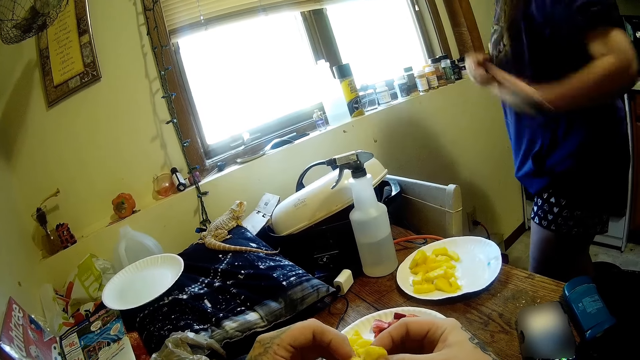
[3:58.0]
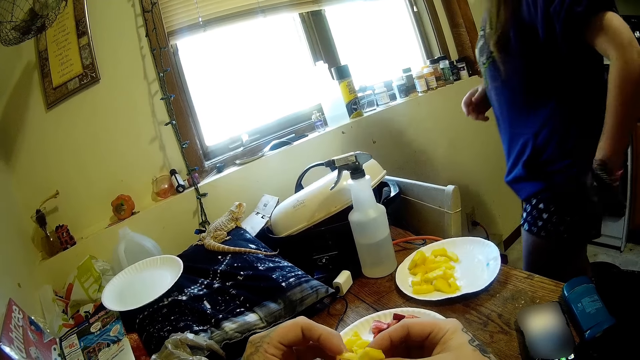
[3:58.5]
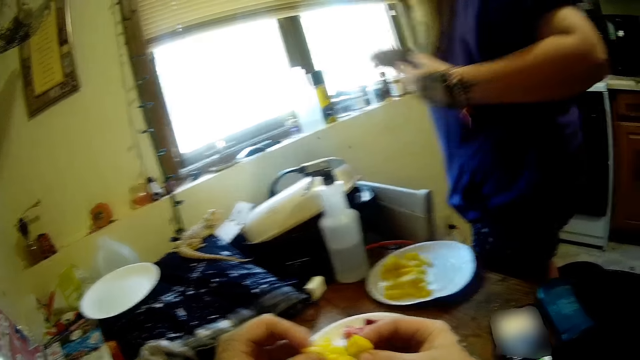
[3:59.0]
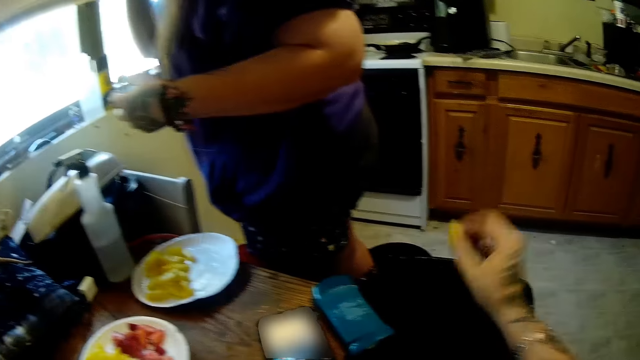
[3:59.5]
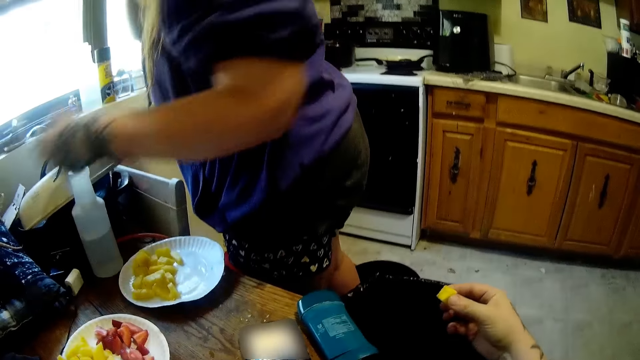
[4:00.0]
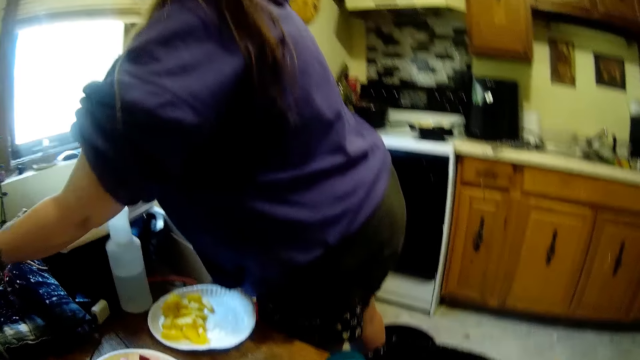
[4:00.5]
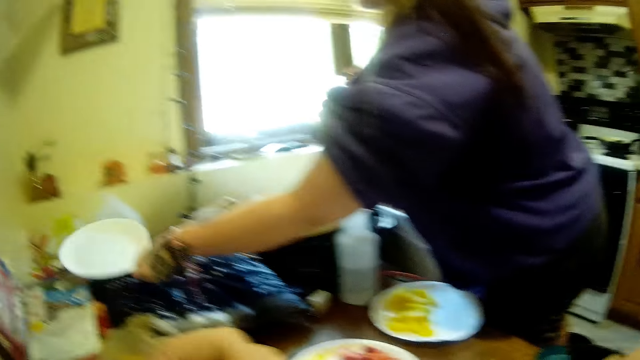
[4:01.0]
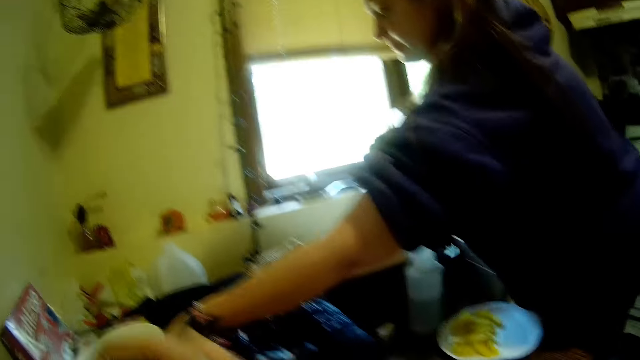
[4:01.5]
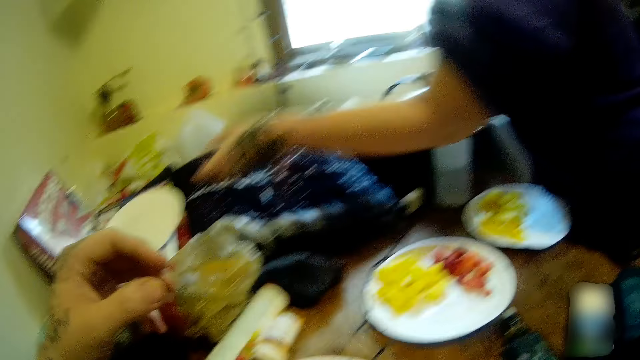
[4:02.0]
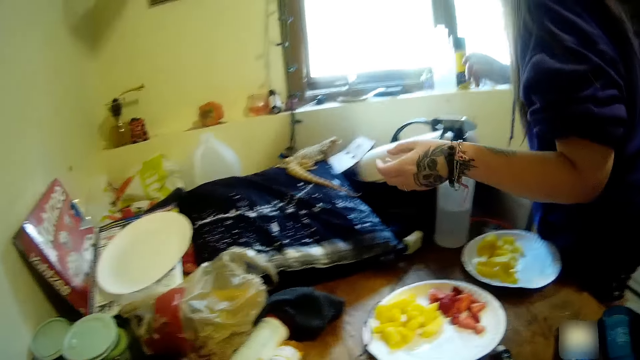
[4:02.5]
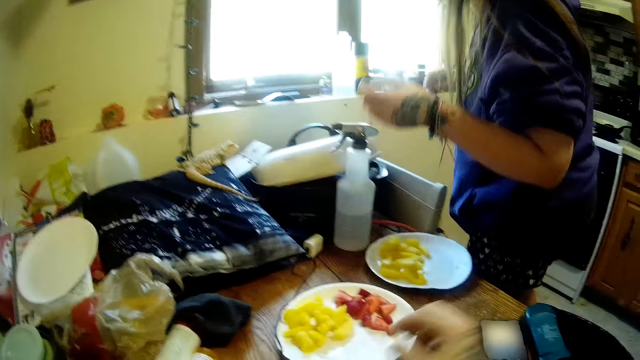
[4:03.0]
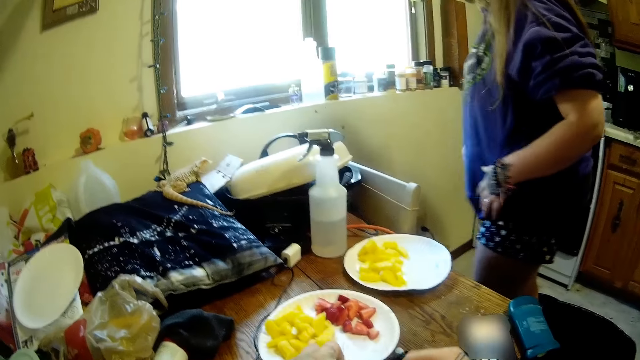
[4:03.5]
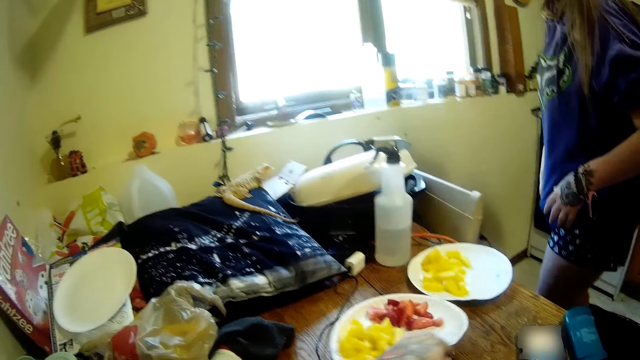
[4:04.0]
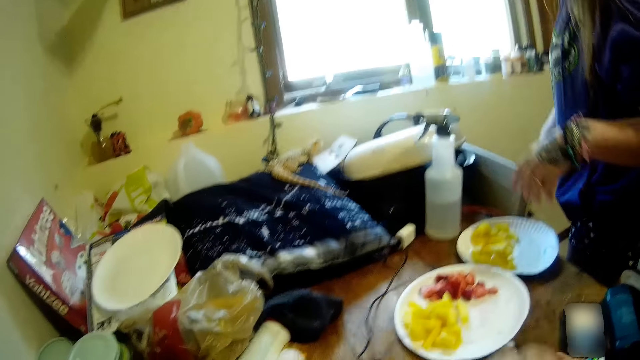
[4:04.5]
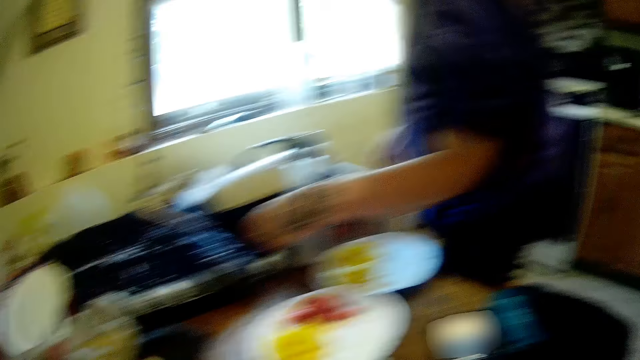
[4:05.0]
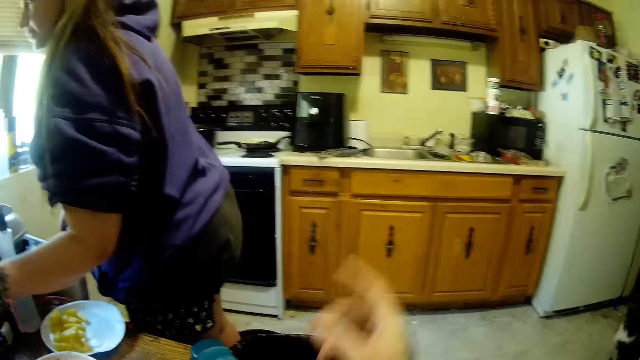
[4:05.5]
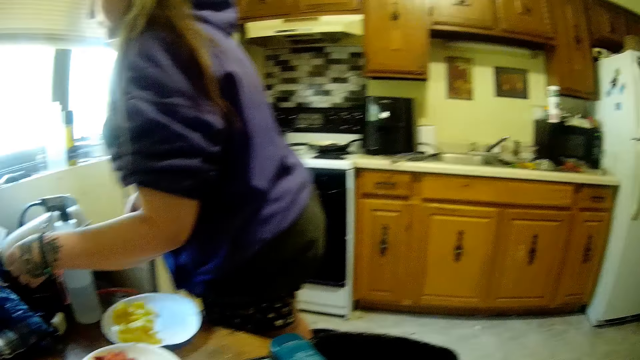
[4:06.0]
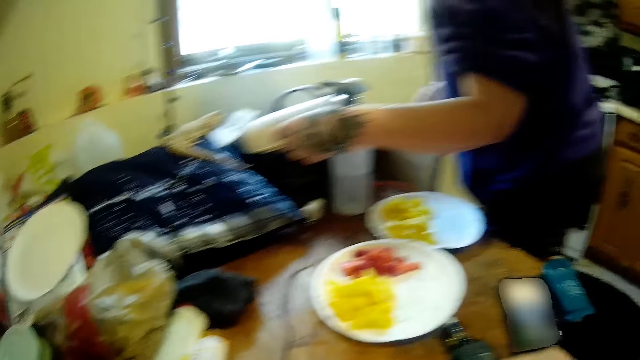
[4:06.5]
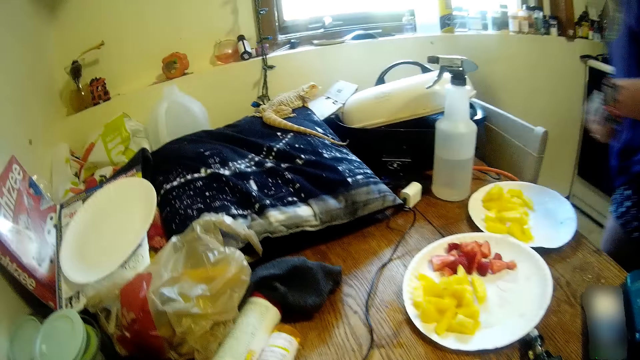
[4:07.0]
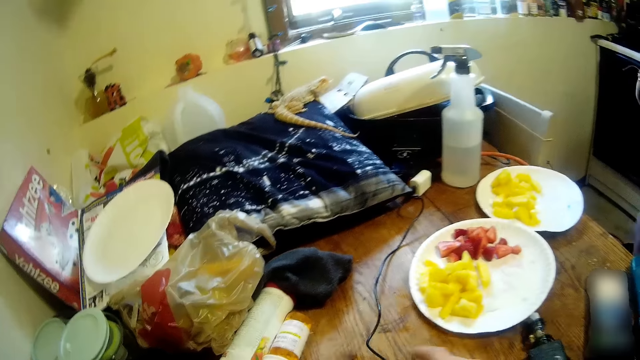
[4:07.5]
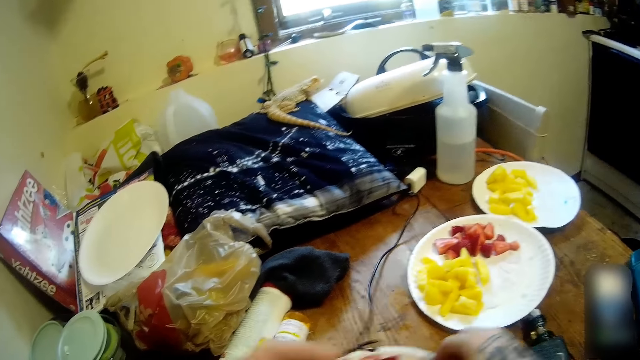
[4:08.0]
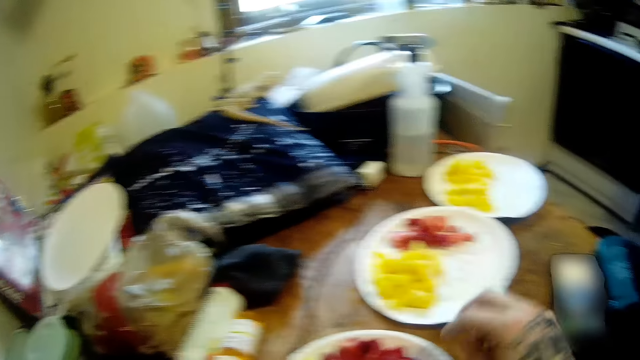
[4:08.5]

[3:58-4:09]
A woman wipes herself with a cloth. The camera wearer throws out something from the sweet potato. The woman removes the empty plate on the throw pillow with her left hand. The camera wearer moves the plate. The woman attempts to pick something.

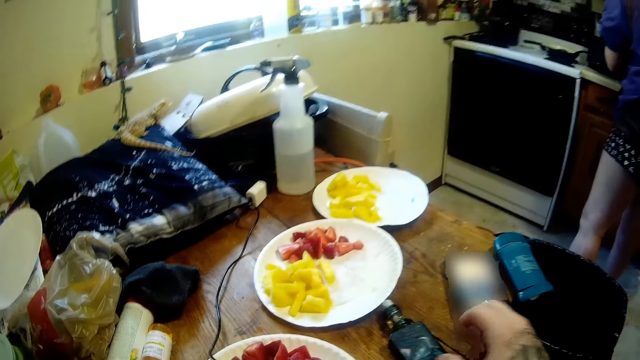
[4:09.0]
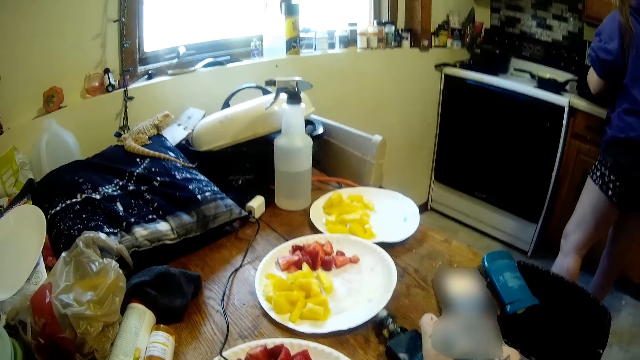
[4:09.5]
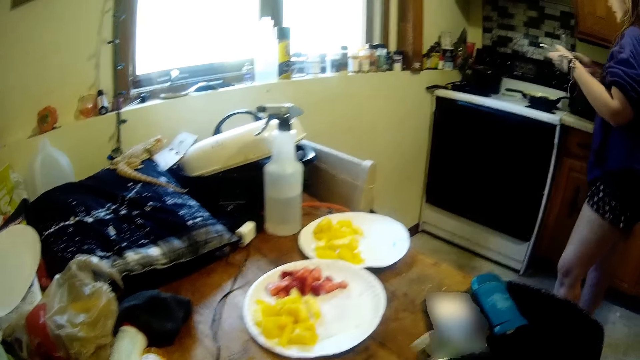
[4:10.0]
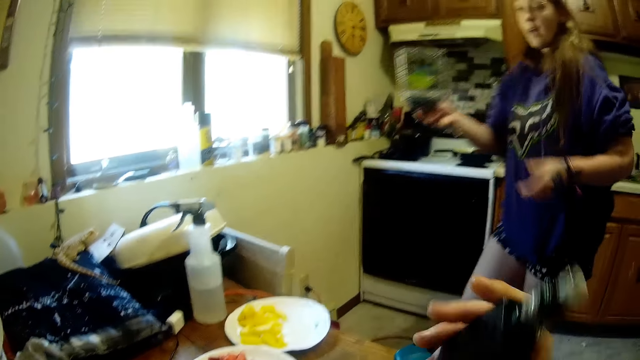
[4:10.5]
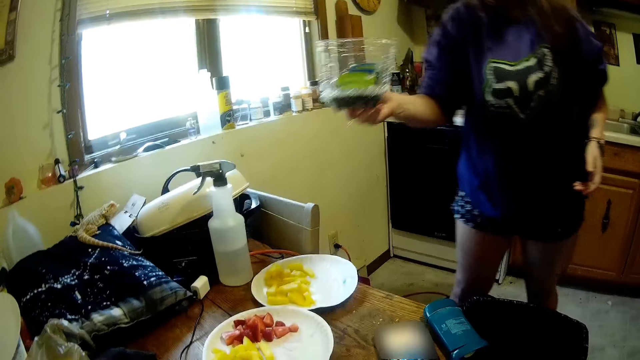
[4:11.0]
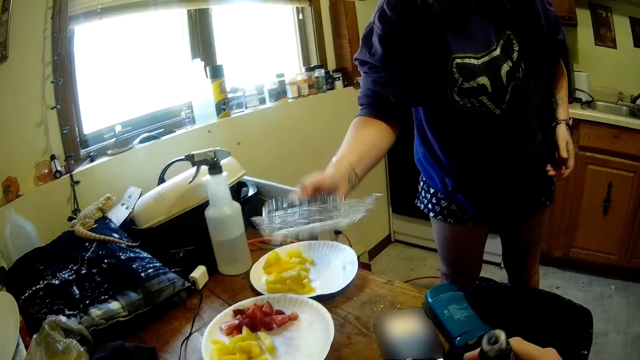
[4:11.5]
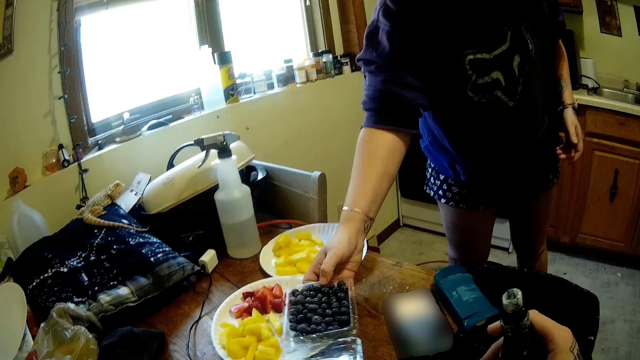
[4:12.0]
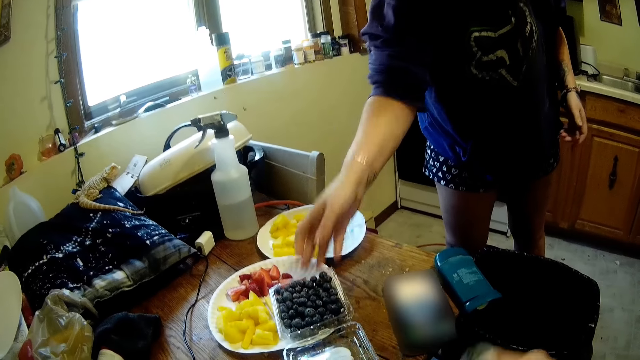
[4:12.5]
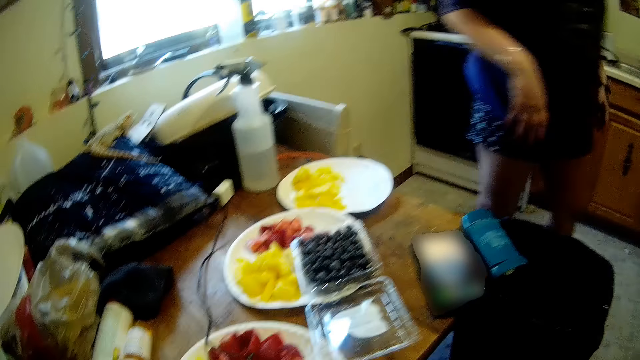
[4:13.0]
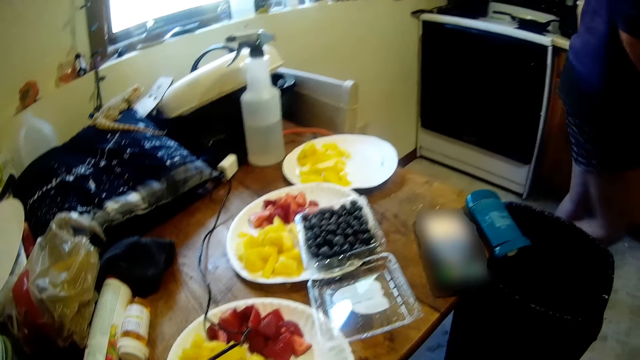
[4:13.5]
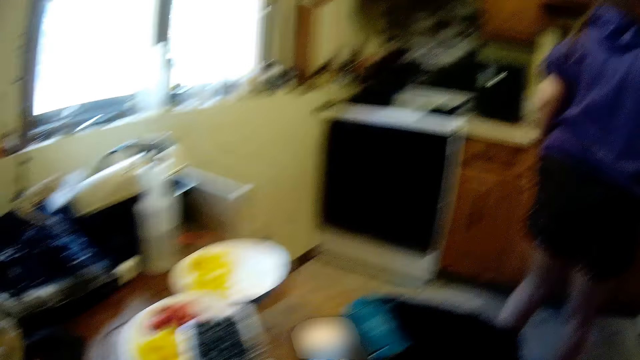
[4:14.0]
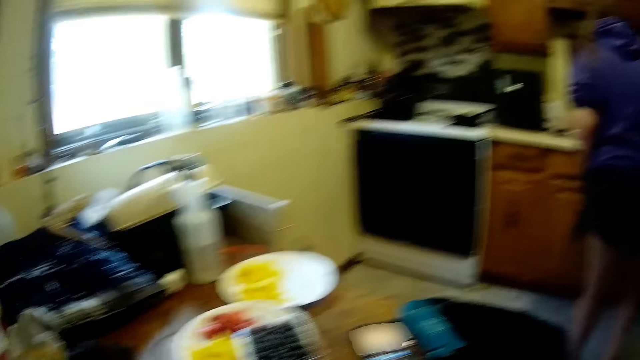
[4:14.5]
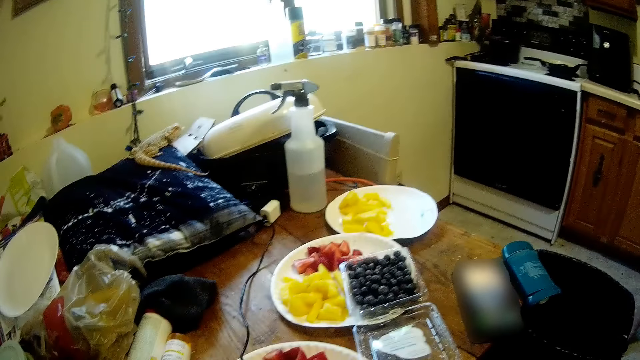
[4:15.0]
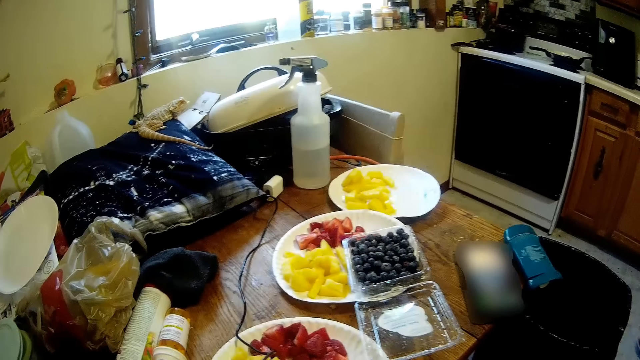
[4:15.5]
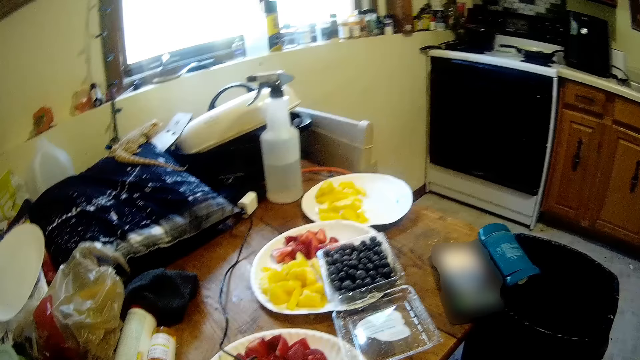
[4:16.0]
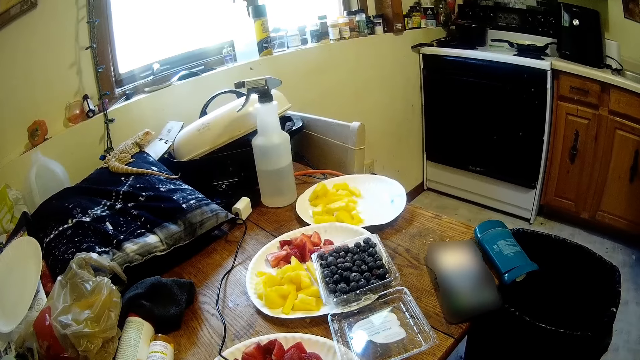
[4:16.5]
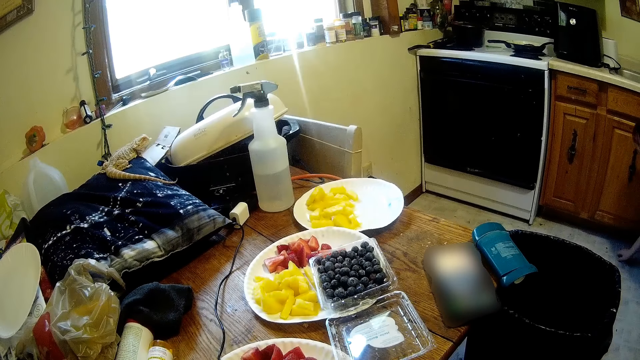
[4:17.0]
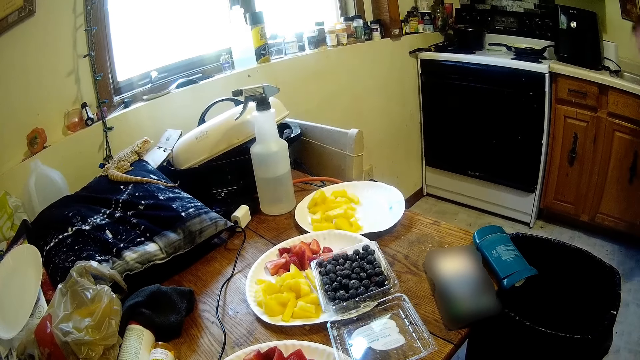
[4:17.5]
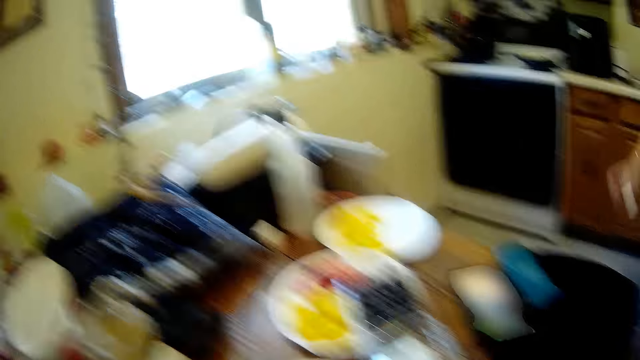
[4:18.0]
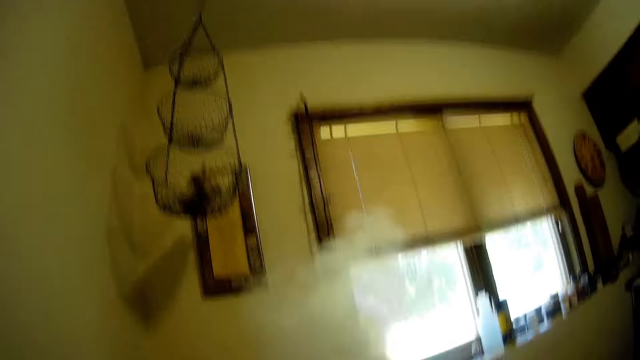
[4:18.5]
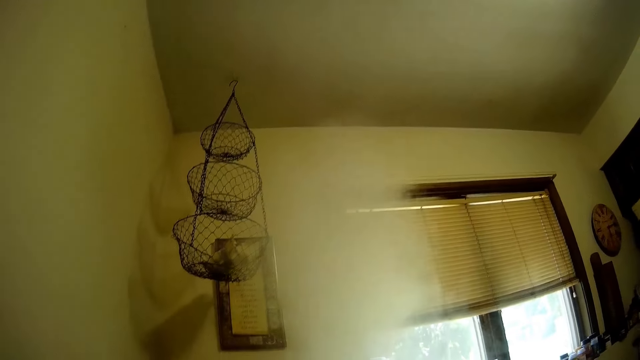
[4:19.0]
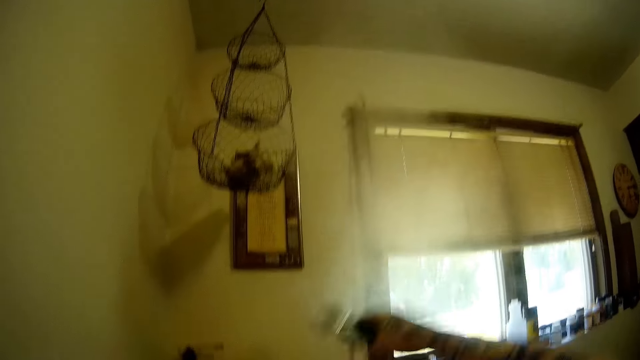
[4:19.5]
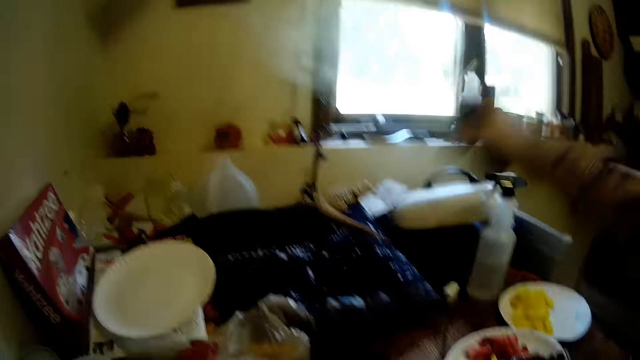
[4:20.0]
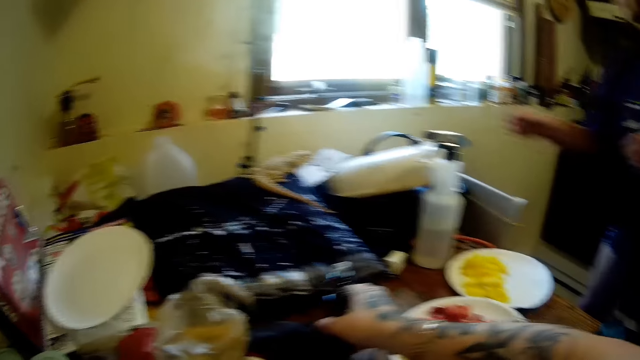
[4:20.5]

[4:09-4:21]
The camera wearer presses his phone. He takes the shisha pipe on the table with his right hand. A woman brings grapes on the table. The woman drops the pack of grapes on the plate. The camera wearer smokes from the shisha pipe. He sprays something.
